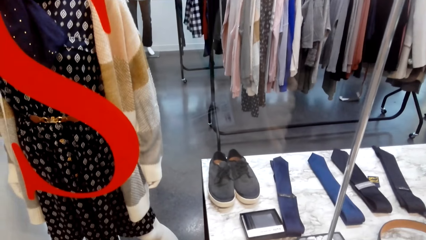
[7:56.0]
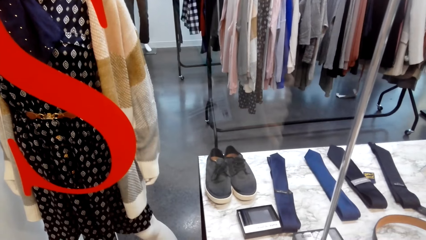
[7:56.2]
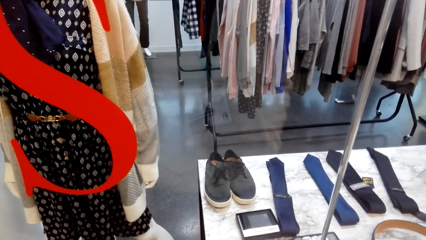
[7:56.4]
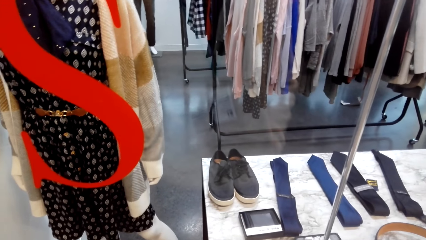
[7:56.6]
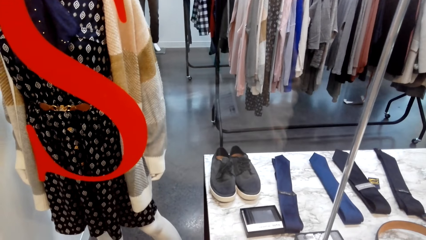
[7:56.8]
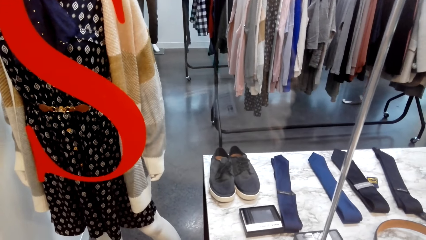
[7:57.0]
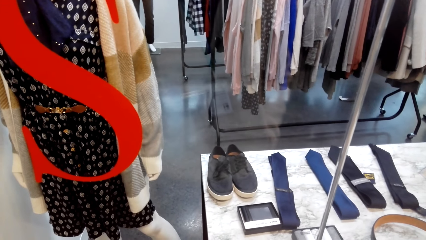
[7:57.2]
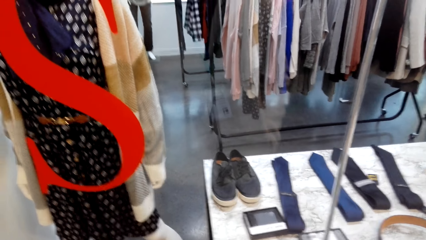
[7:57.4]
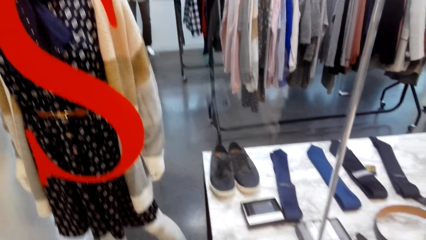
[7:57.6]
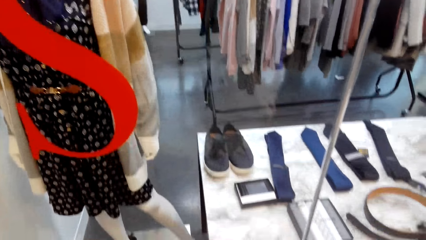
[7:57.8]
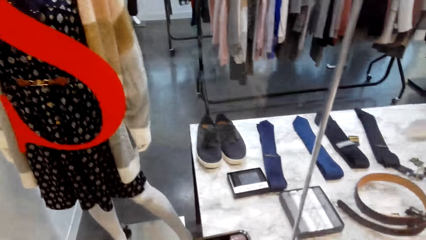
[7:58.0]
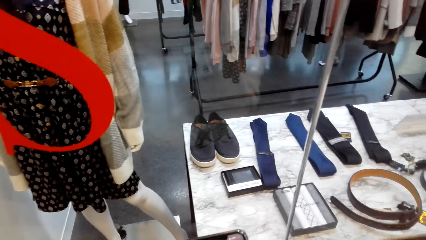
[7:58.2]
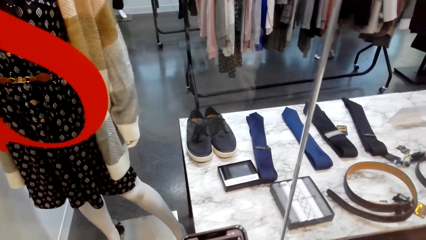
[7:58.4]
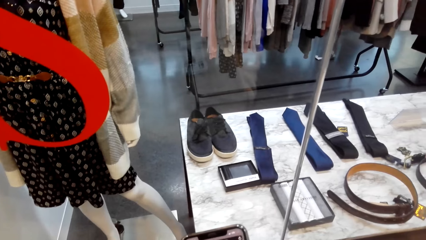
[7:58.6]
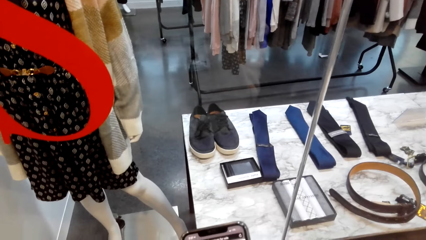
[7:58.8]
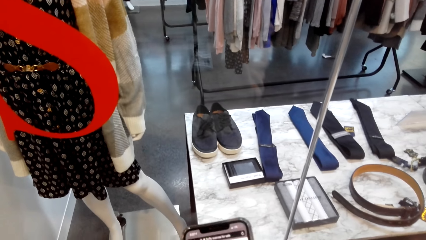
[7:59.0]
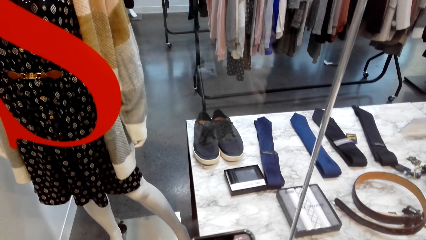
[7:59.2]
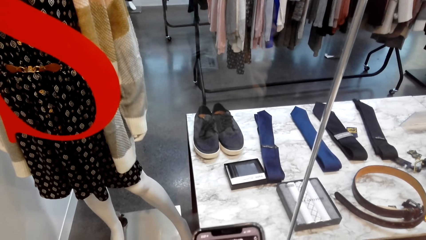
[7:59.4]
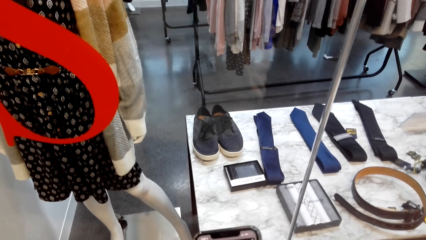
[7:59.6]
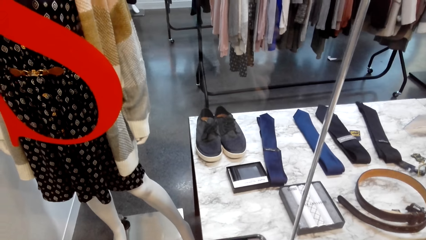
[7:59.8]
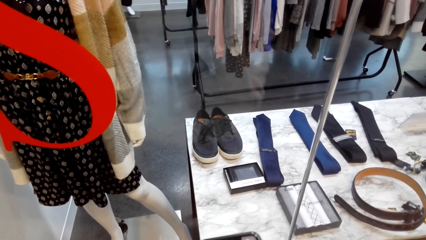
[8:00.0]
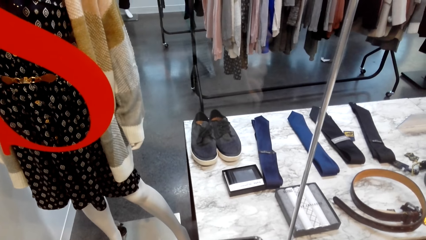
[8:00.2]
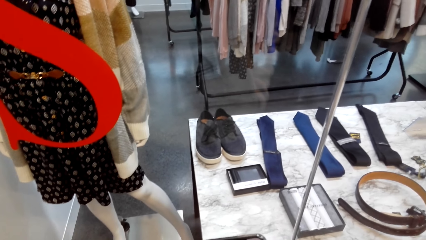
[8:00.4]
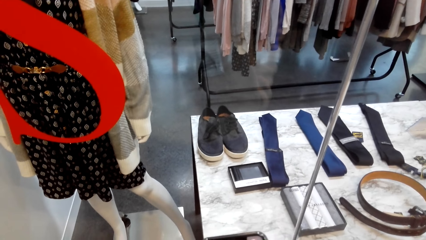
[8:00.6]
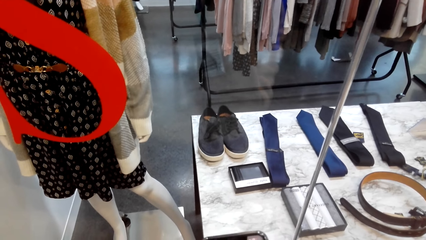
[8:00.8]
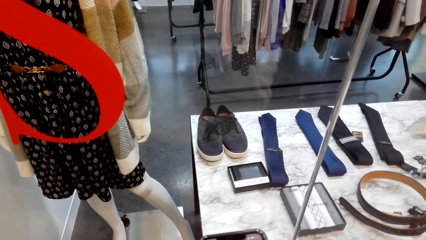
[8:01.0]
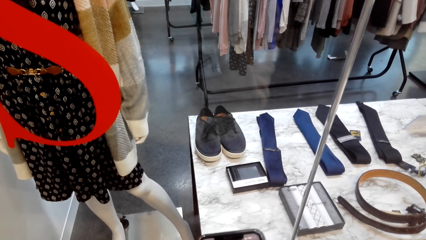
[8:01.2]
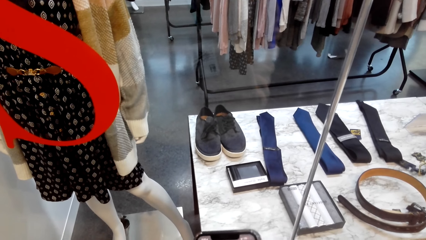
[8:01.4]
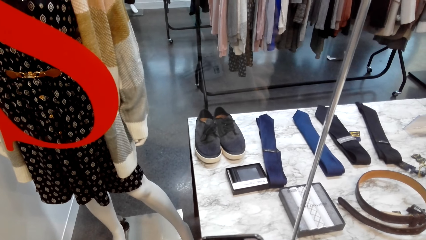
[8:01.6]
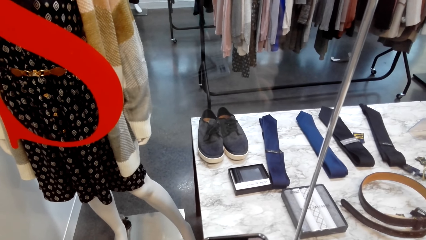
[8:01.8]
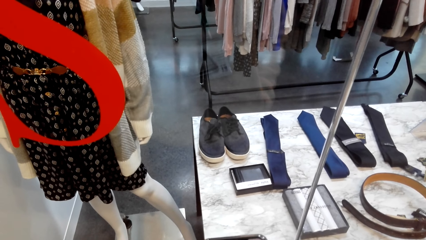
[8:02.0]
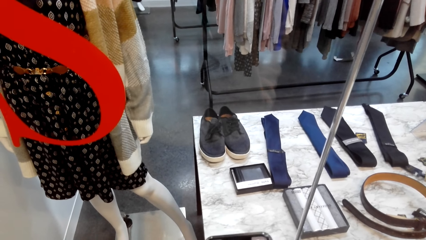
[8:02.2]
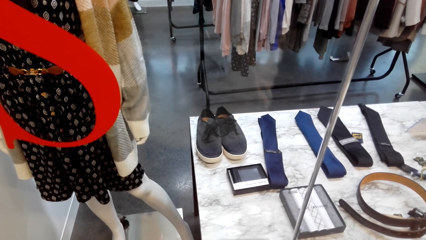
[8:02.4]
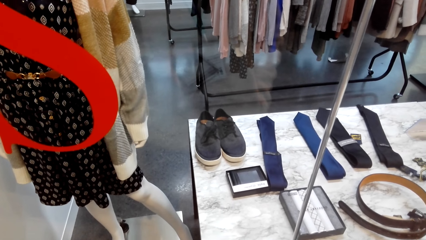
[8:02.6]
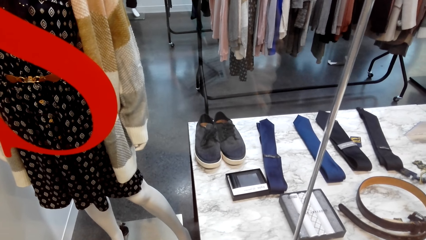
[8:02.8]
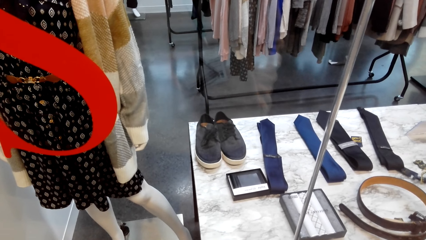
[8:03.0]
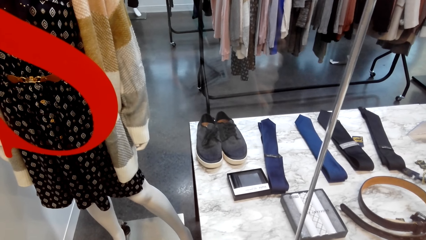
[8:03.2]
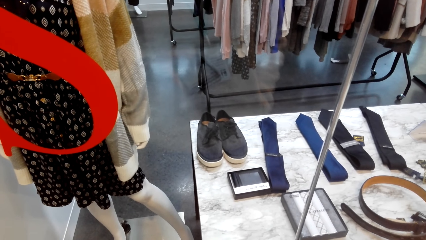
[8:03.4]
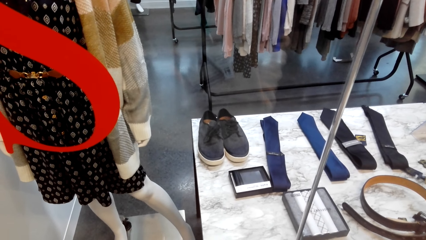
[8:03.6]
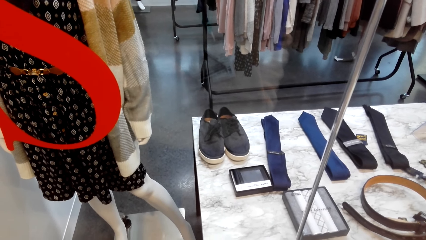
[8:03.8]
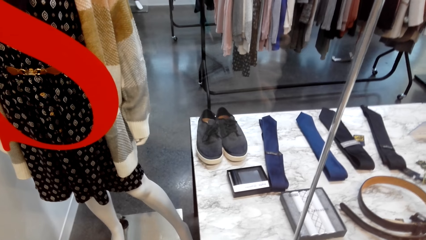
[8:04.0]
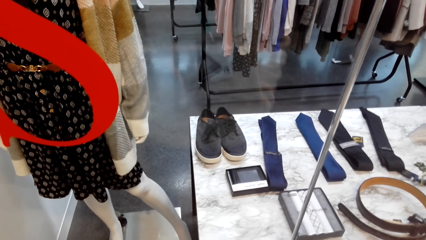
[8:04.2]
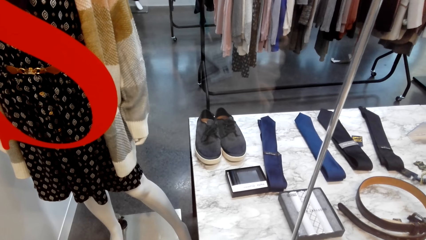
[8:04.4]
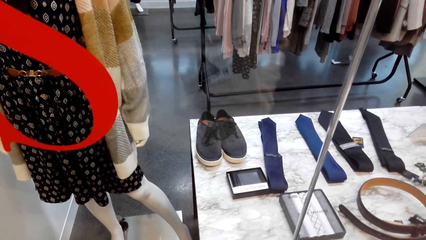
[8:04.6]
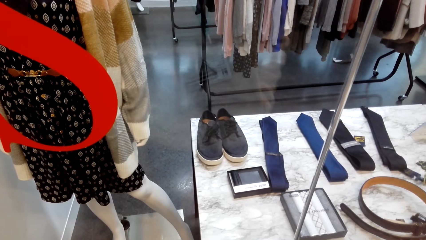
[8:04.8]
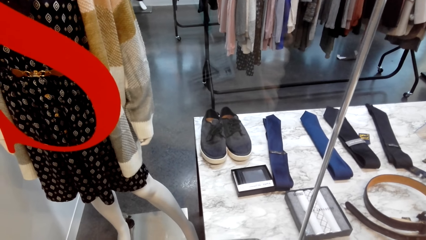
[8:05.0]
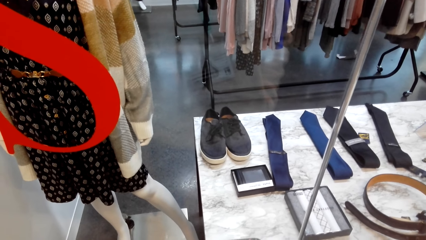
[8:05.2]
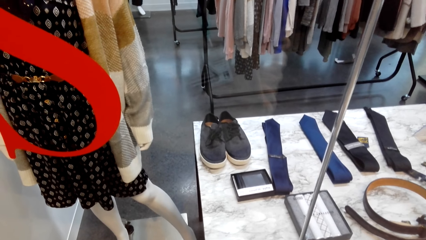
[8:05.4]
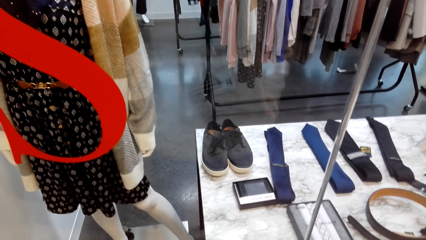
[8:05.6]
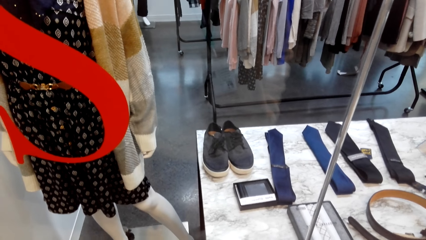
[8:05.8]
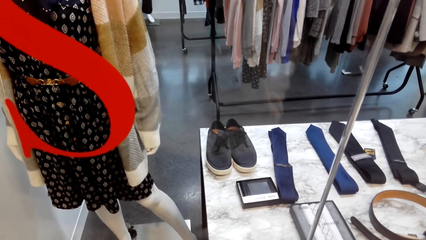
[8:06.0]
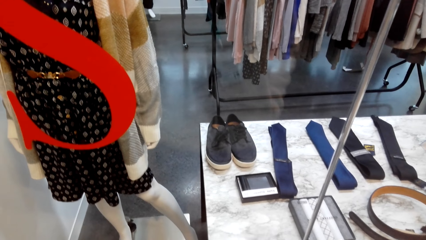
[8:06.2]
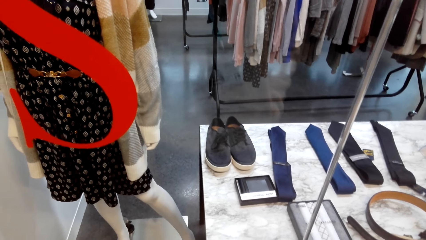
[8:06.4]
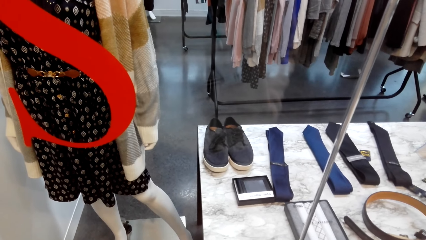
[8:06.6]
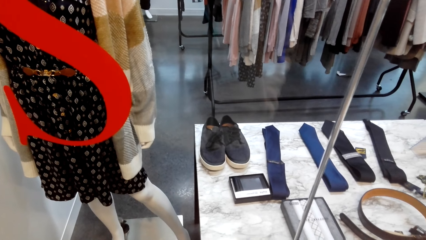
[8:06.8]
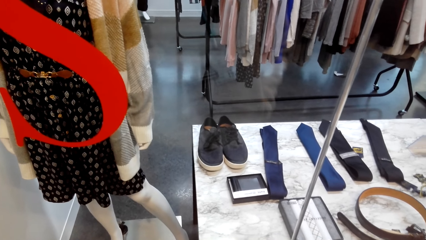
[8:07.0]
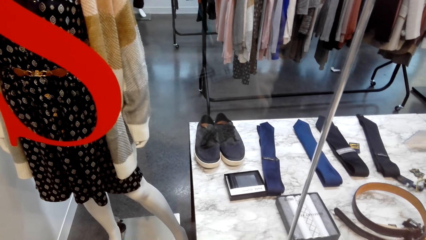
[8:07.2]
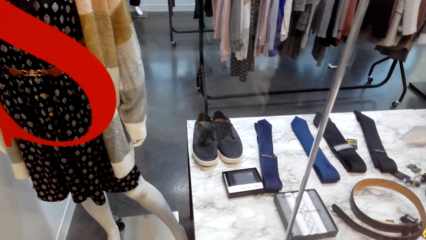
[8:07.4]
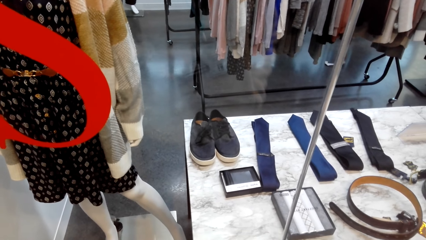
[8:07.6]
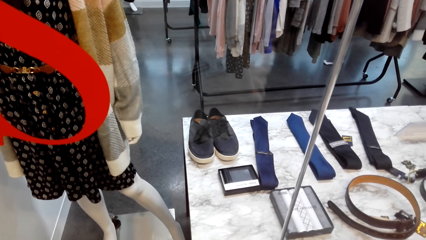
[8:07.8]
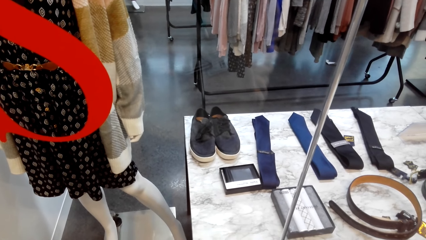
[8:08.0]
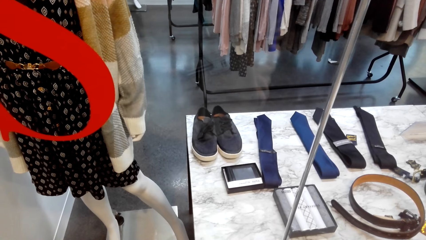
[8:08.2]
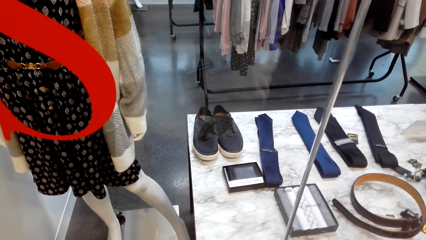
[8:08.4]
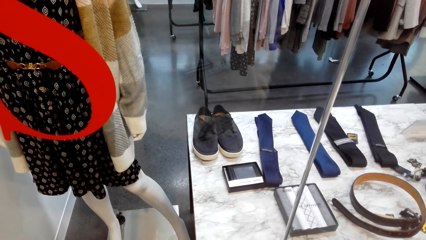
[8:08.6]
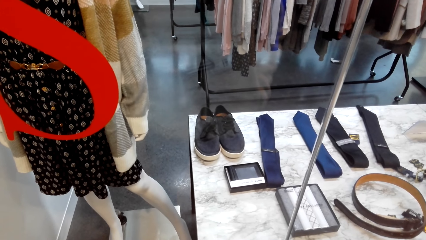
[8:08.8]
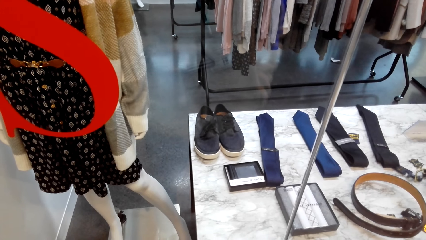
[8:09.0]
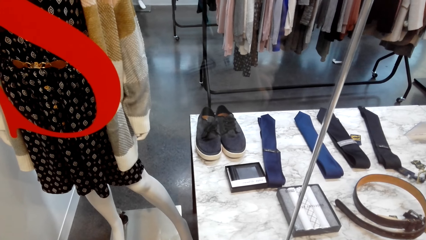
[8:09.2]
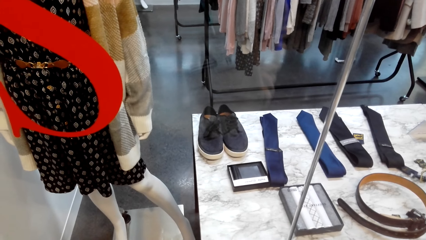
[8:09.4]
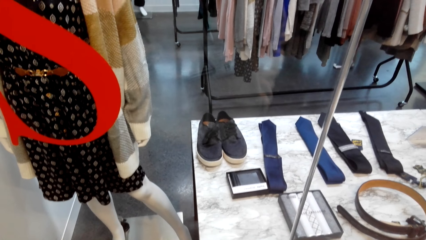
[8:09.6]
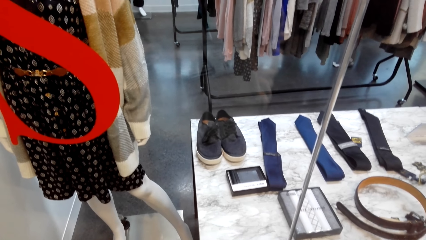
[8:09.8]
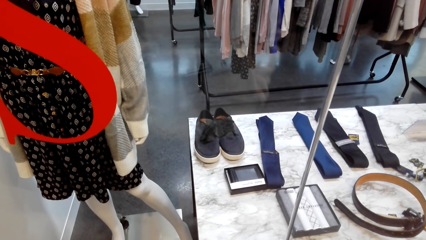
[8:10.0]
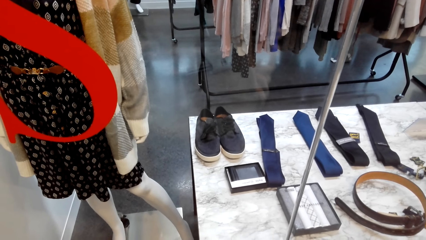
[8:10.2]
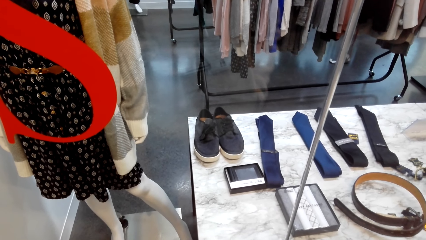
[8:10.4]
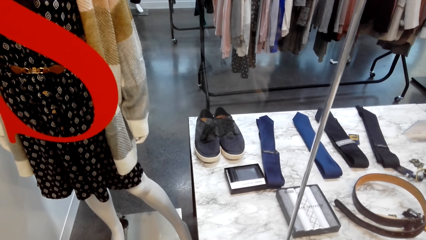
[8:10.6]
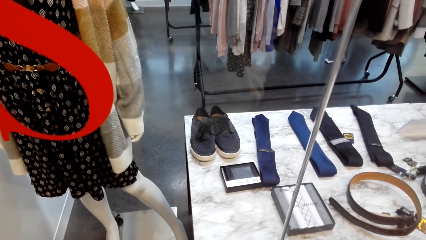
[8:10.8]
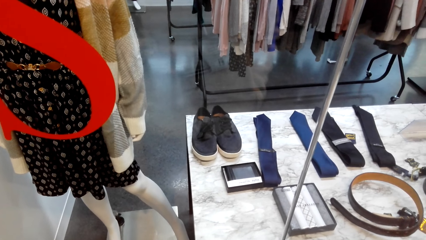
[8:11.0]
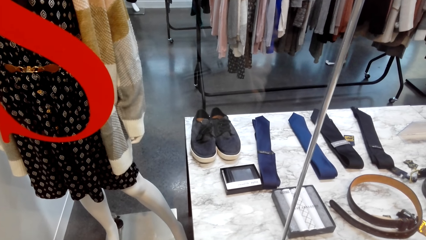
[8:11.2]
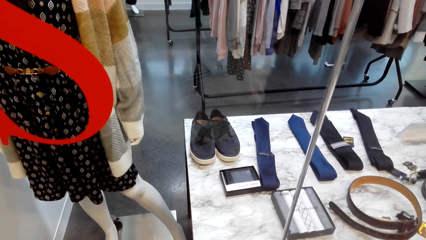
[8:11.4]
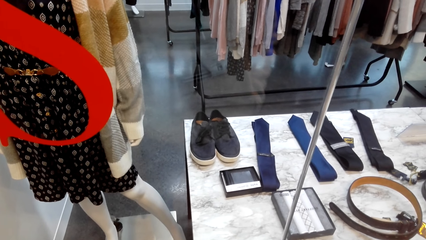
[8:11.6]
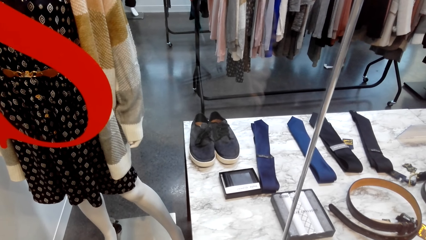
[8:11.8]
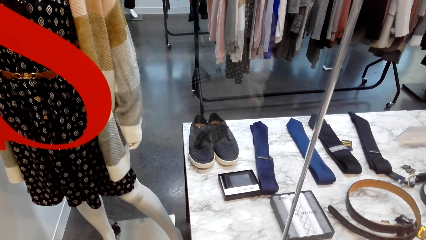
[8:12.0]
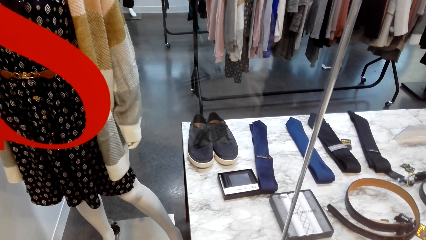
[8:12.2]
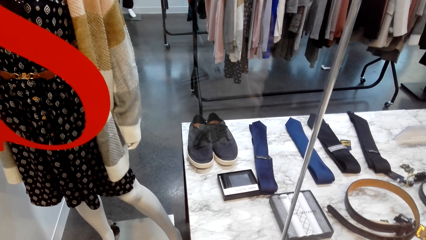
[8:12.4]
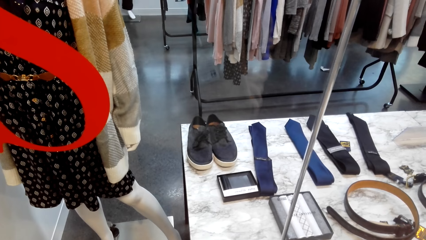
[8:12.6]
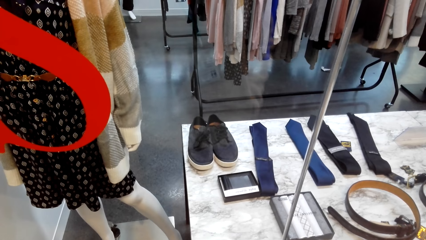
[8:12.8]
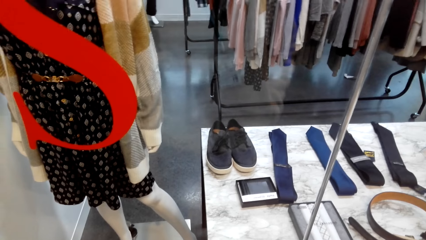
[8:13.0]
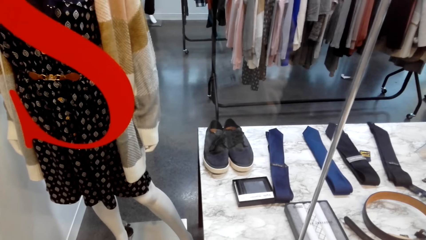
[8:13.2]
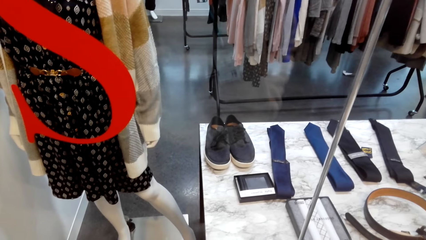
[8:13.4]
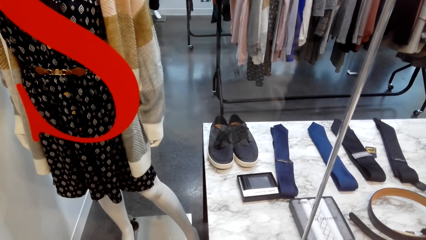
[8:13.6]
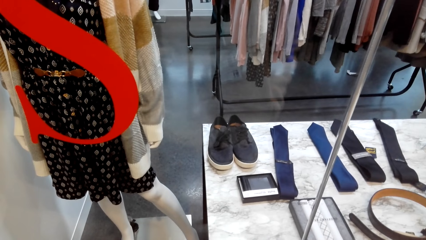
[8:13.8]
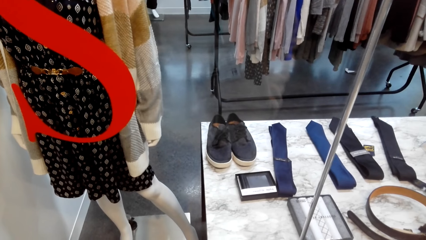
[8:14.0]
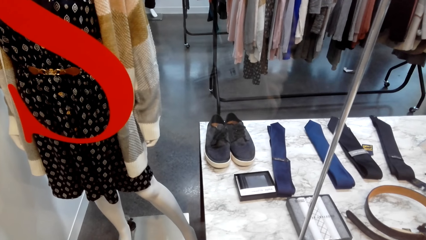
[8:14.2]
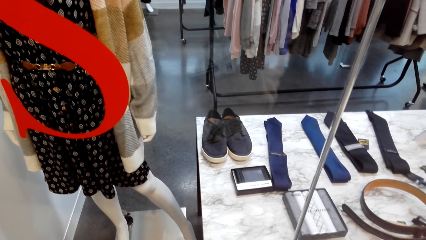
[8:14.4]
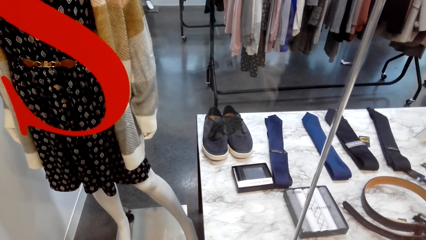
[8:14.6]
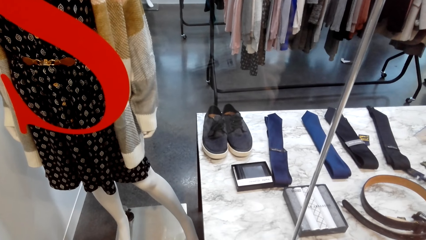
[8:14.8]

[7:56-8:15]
The camera wearer does window shopping. They stare at the phone. They do window shopping repeatedly.
